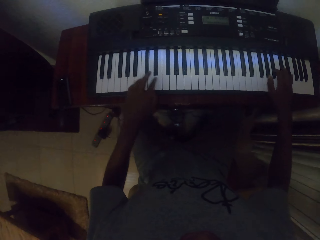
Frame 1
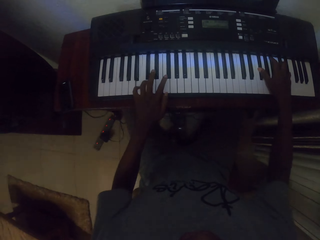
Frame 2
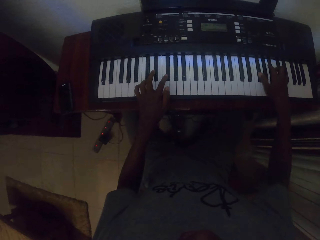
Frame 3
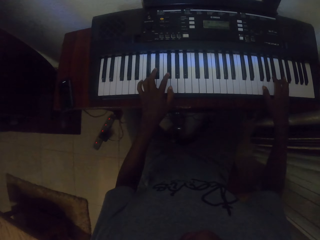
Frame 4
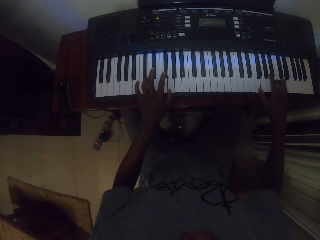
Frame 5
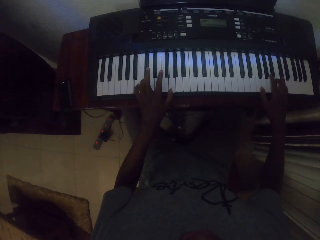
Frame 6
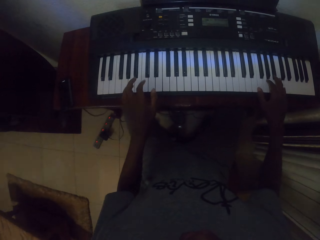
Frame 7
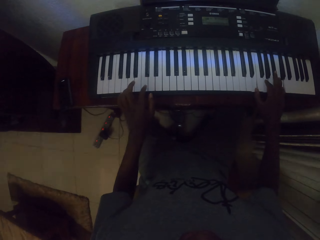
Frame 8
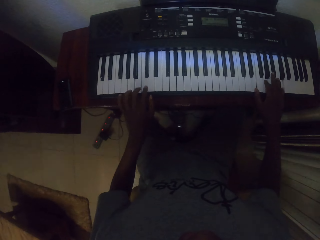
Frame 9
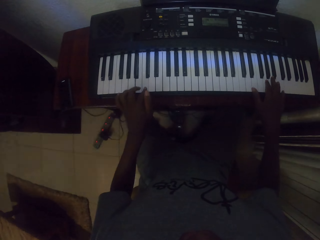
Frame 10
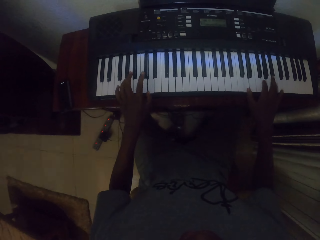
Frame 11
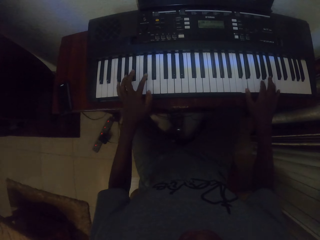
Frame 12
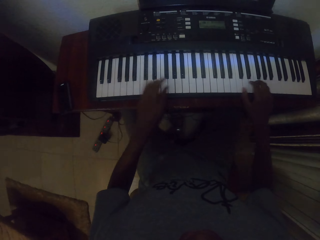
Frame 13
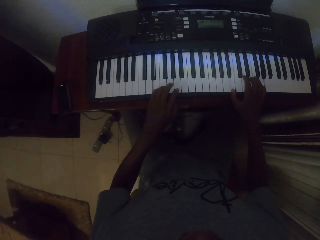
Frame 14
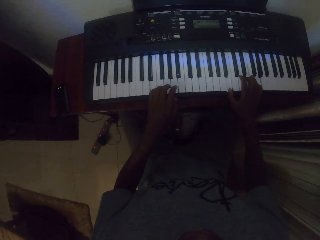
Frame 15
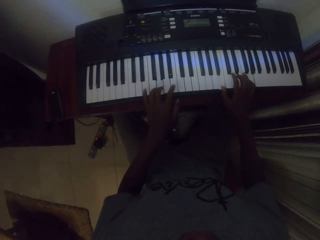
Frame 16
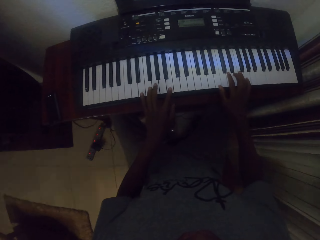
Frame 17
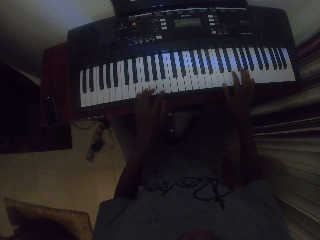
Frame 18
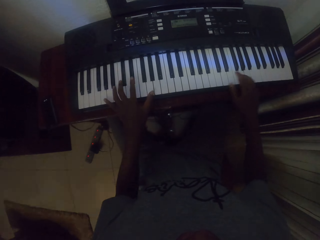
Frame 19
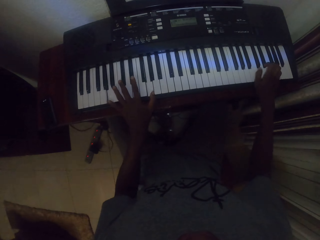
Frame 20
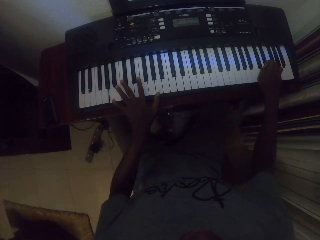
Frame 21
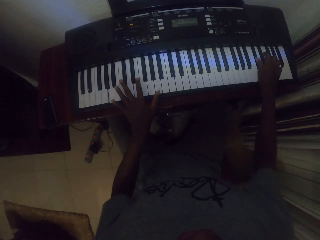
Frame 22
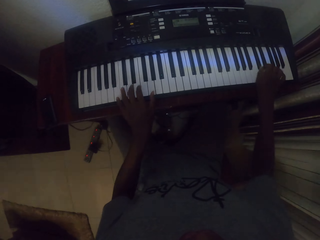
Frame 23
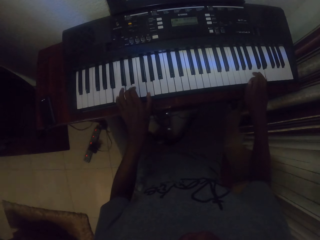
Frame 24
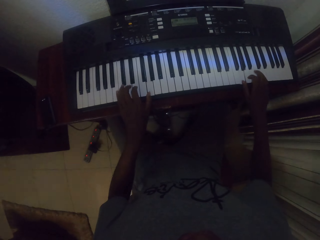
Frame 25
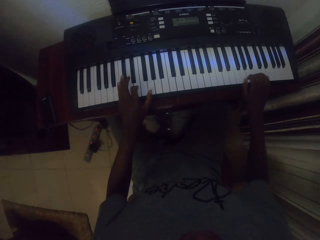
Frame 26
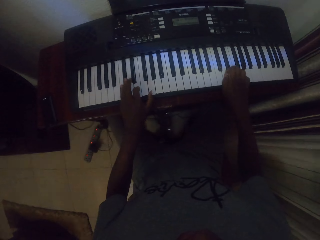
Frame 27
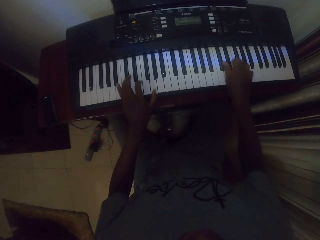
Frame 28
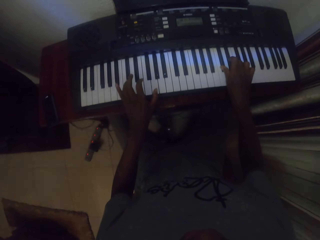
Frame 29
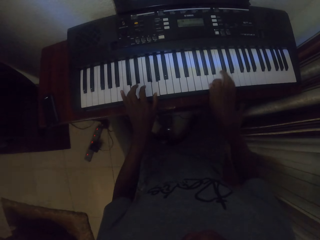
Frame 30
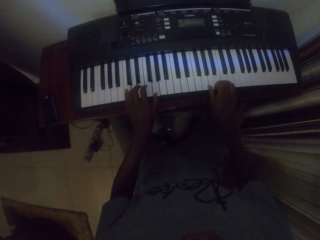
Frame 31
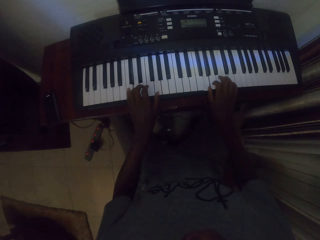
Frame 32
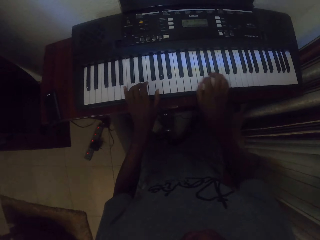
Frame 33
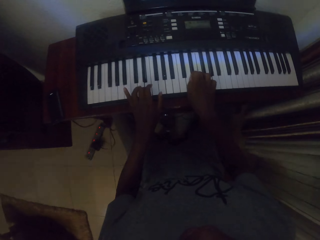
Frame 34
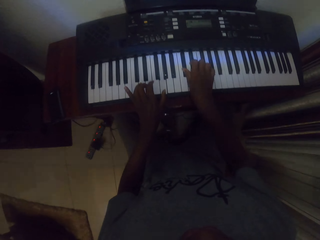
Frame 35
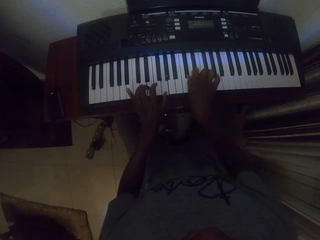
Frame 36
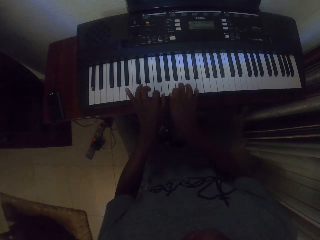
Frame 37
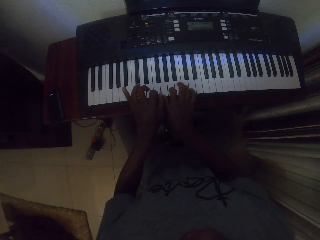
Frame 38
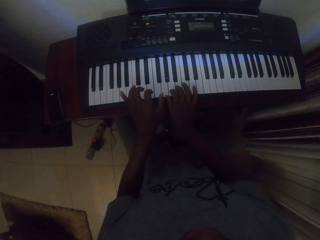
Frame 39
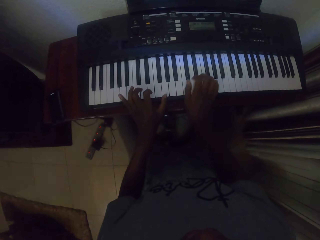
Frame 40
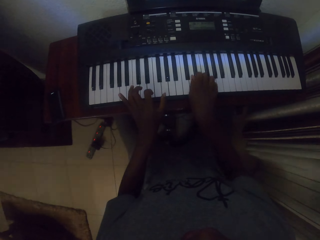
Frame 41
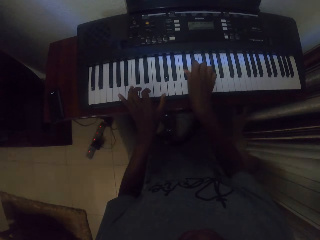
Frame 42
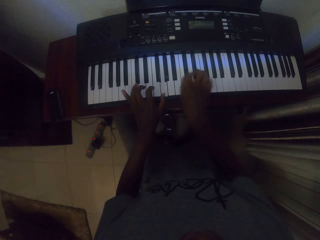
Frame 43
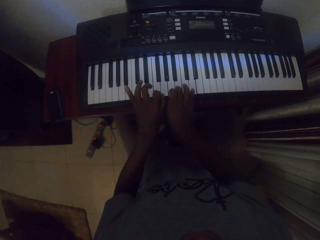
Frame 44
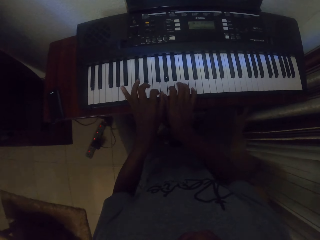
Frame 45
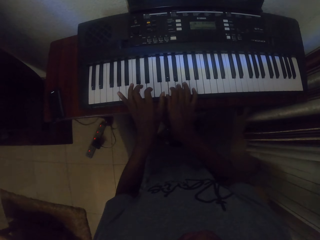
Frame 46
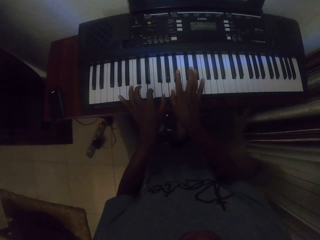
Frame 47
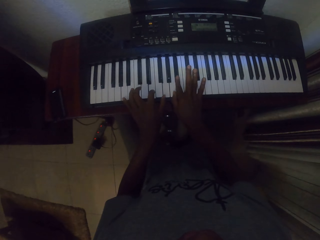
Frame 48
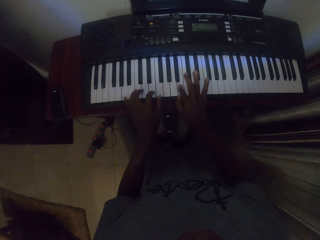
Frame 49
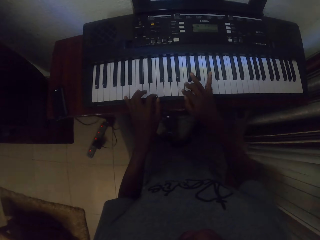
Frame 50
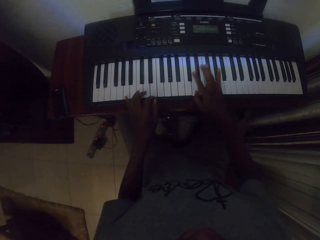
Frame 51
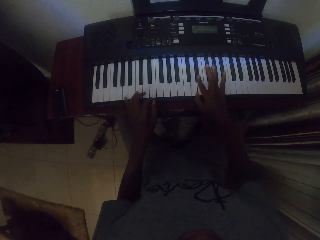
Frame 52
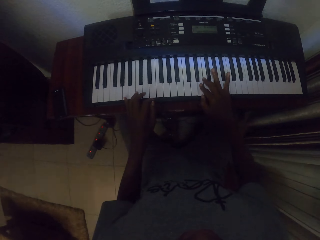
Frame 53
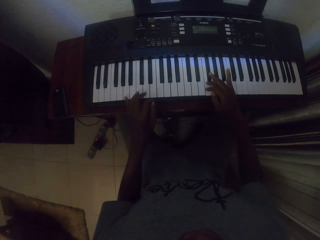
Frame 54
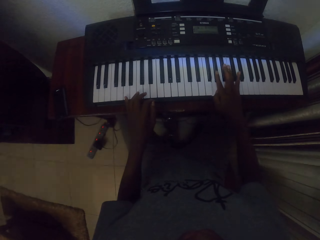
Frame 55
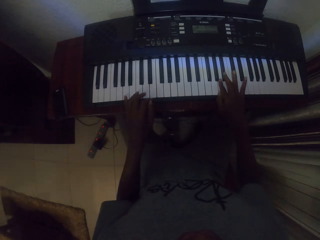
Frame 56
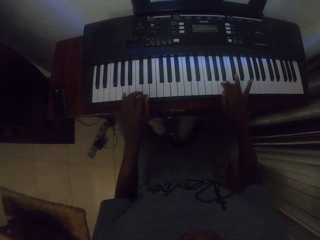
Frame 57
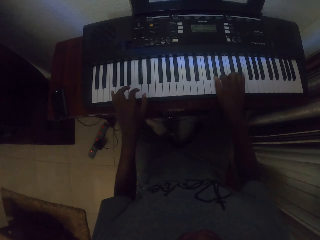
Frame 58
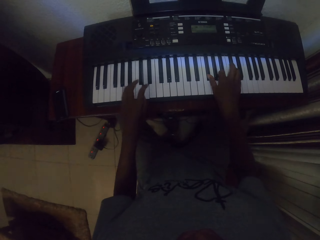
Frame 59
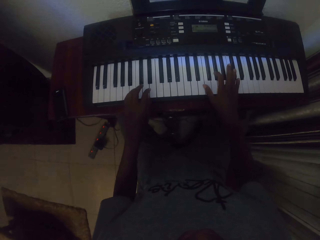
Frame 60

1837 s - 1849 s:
The camera wearer plays piano with both hands.

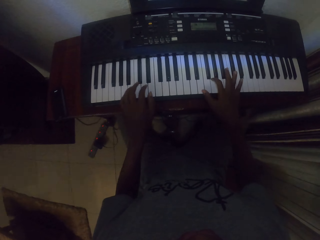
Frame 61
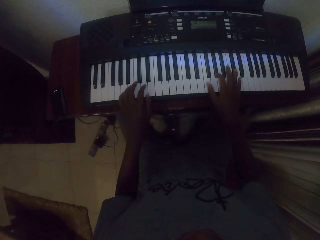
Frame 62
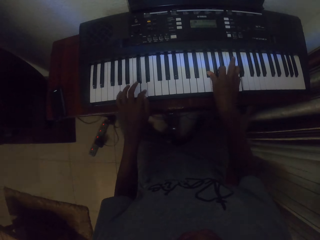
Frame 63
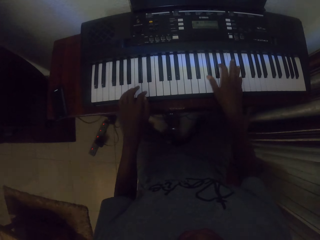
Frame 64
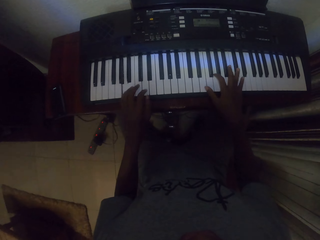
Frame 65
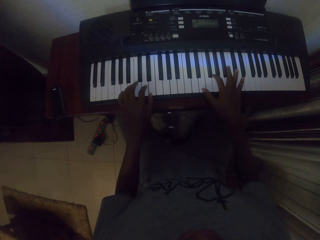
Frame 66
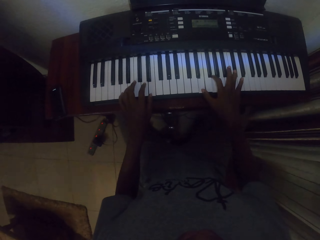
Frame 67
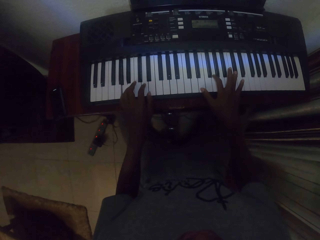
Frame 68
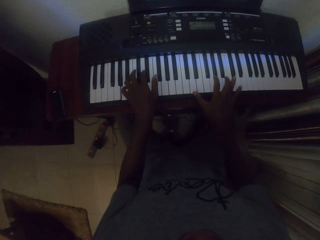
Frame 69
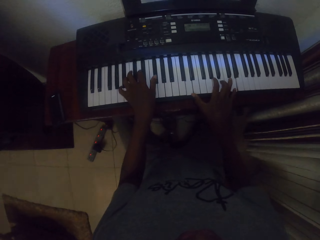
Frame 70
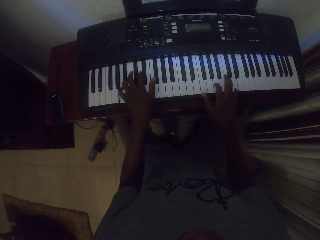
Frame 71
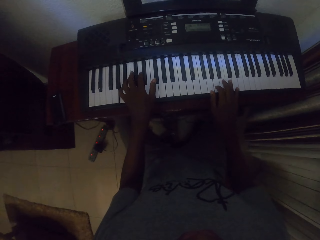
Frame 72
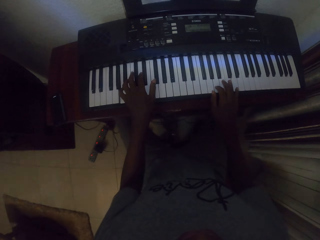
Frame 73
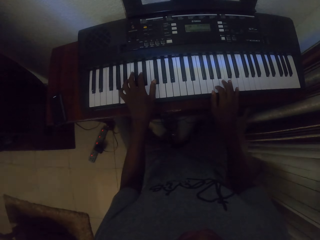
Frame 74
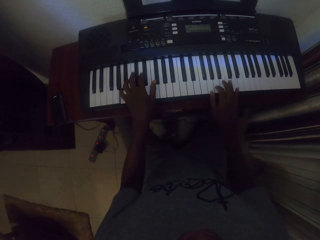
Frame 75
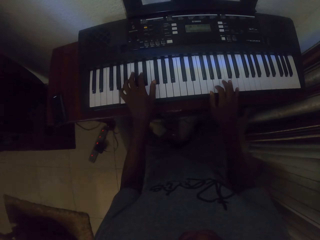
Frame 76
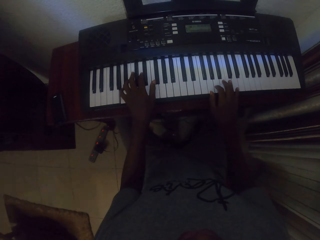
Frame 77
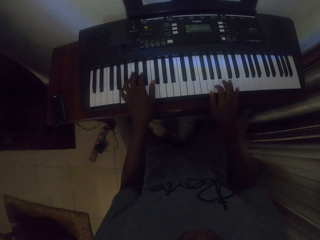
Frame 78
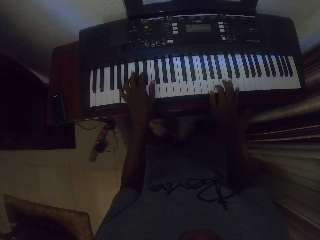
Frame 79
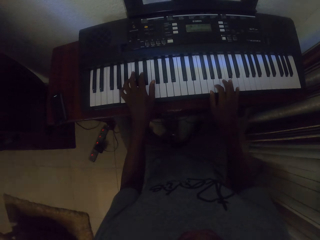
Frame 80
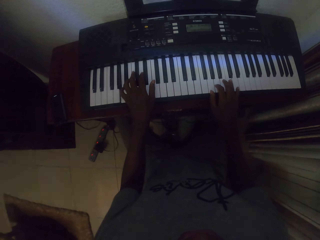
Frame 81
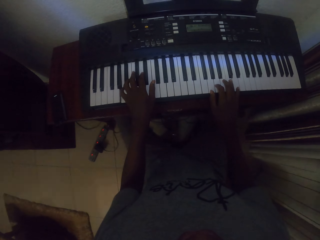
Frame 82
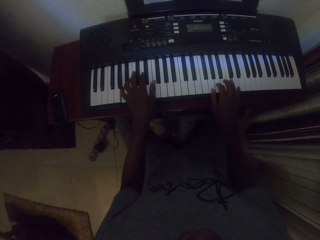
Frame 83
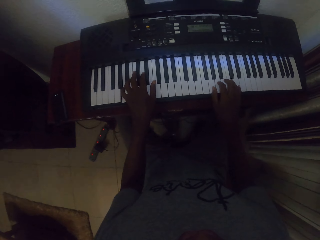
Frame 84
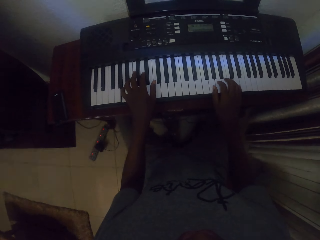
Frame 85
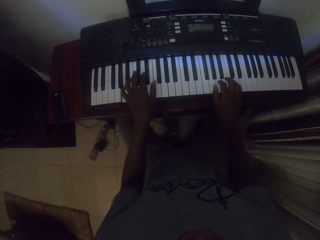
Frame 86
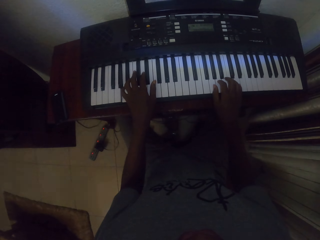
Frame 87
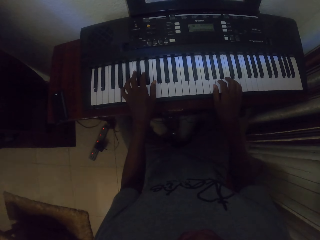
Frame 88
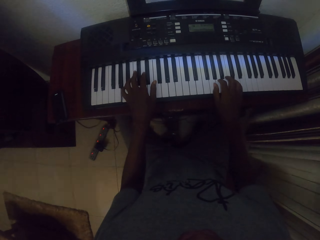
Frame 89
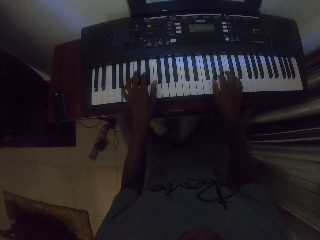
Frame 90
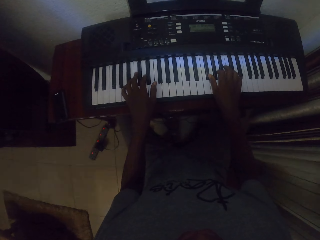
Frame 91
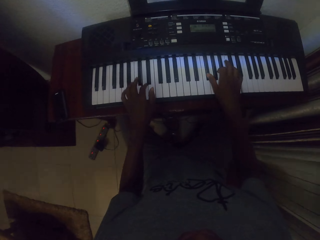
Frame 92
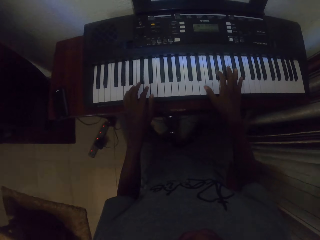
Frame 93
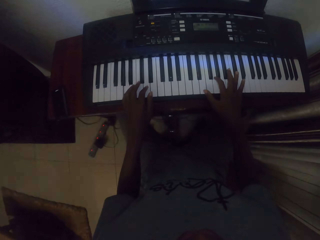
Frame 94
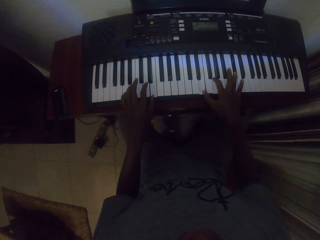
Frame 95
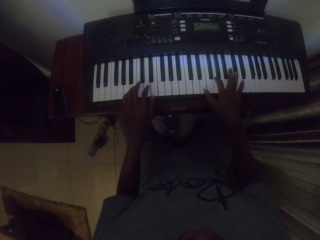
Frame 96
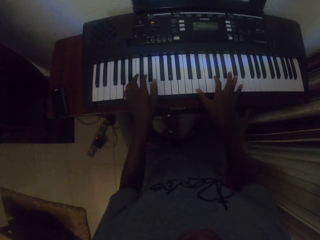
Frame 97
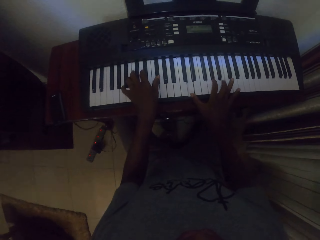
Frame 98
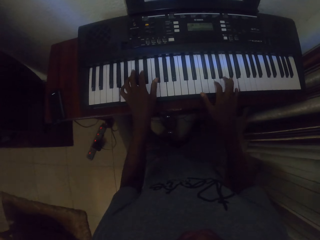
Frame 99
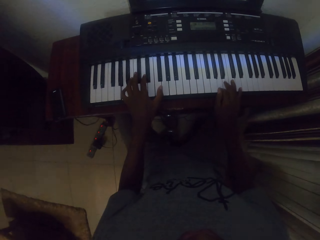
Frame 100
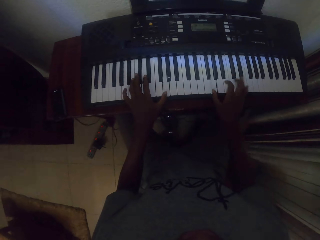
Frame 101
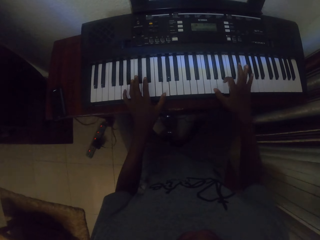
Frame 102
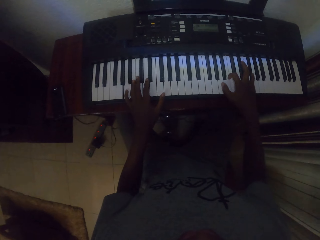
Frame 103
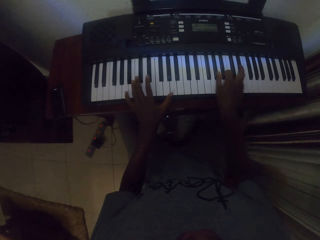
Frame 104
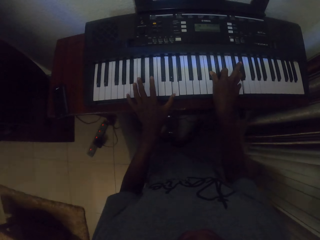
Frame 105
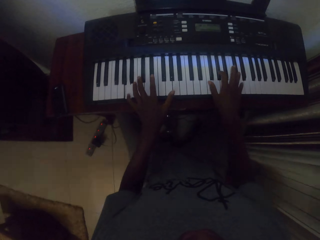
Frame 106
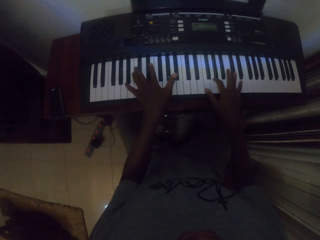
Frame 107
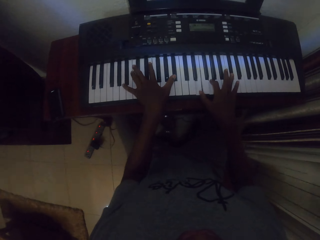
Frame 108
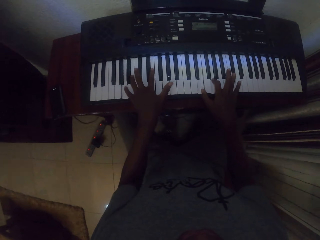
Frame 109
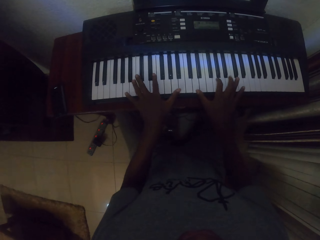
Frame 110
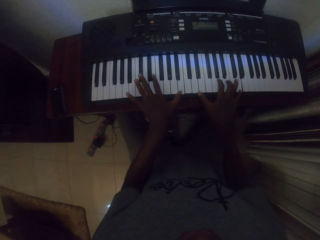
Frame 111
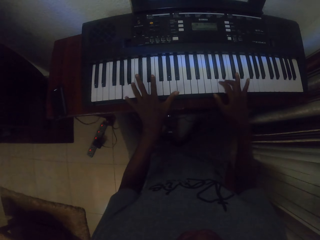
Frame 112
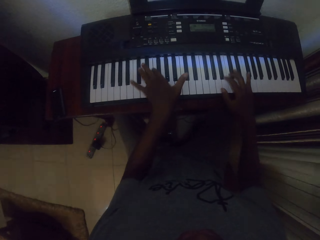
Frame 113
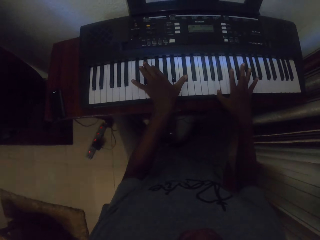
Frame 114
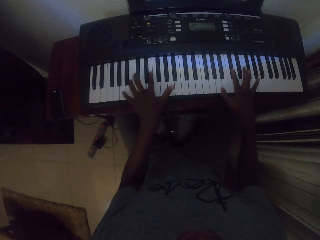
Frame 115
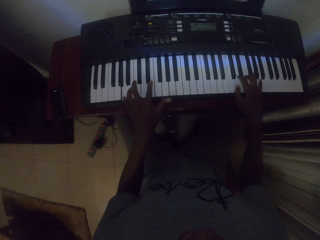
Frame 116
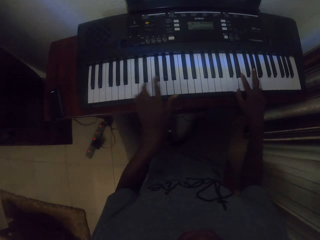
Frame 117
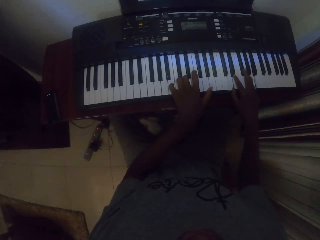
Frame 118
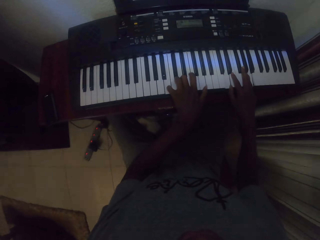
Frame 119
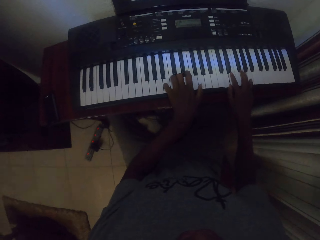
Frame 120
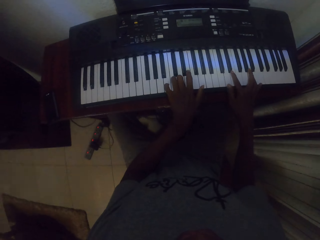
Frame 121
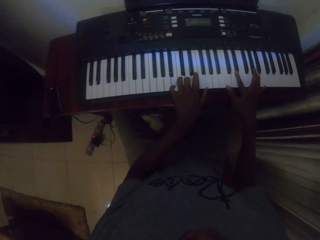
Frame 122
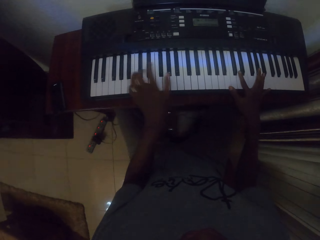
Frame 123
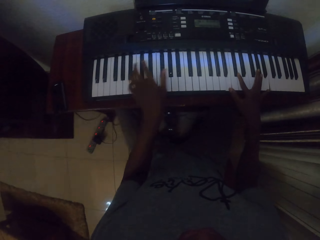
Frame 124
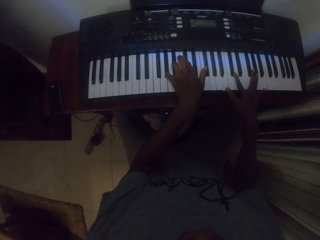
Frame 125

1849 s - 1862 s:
The camera wearer looks at the keyboard. They play piano with both hands.
